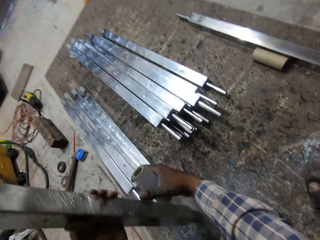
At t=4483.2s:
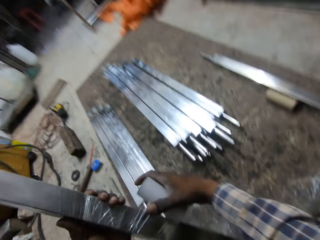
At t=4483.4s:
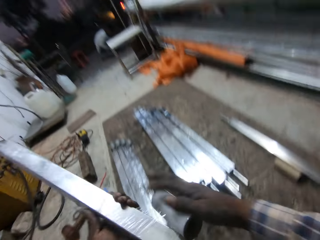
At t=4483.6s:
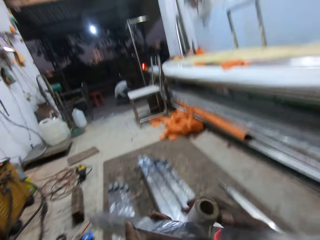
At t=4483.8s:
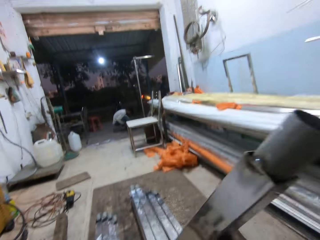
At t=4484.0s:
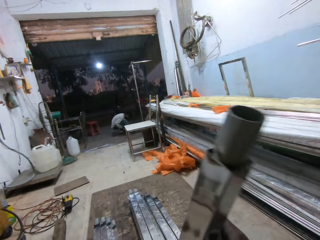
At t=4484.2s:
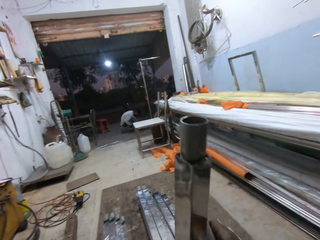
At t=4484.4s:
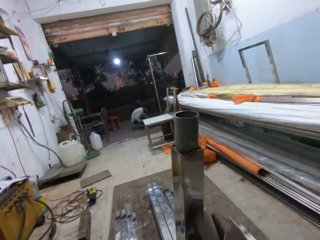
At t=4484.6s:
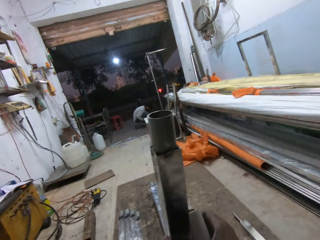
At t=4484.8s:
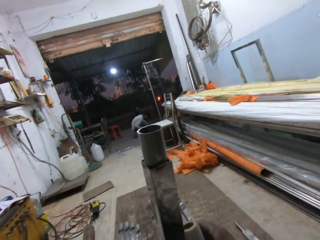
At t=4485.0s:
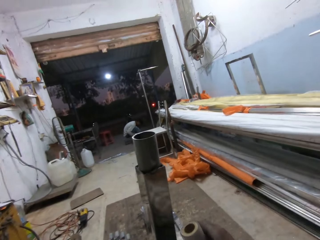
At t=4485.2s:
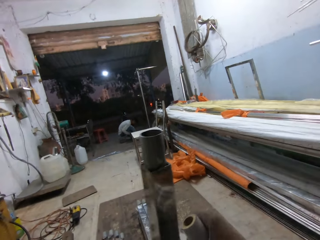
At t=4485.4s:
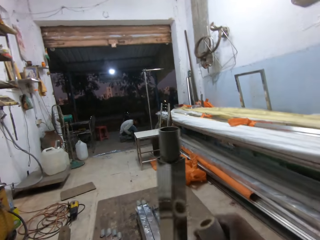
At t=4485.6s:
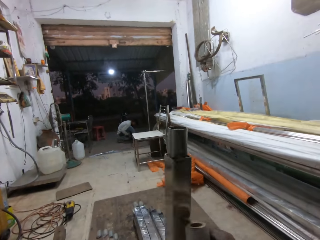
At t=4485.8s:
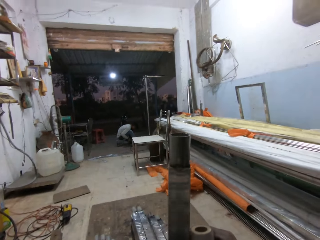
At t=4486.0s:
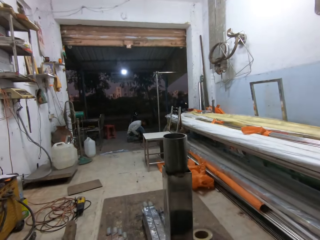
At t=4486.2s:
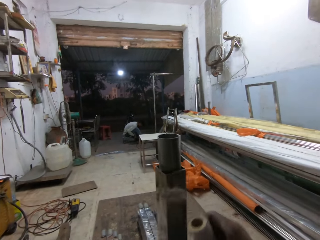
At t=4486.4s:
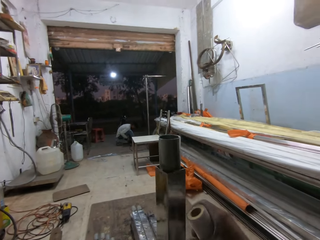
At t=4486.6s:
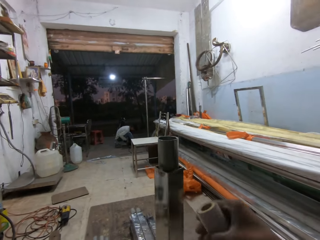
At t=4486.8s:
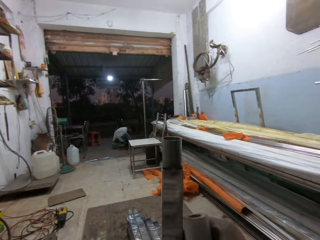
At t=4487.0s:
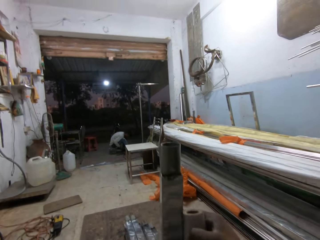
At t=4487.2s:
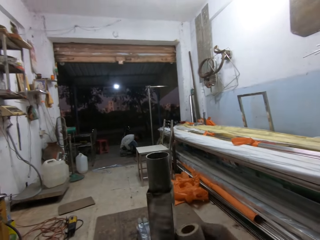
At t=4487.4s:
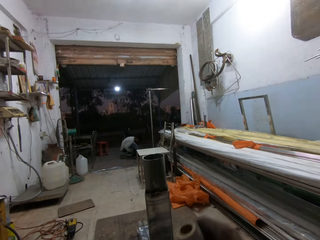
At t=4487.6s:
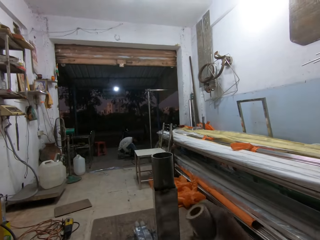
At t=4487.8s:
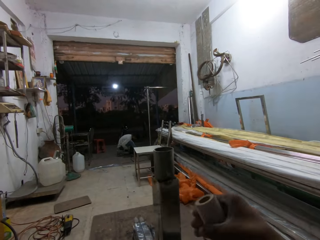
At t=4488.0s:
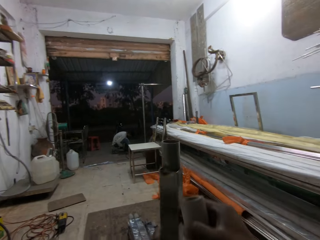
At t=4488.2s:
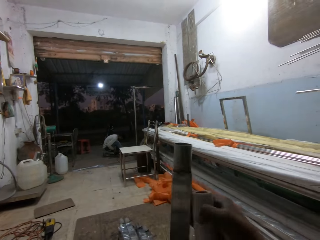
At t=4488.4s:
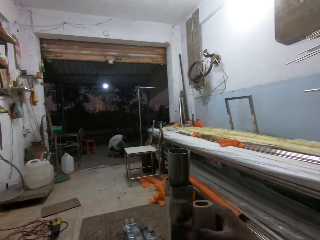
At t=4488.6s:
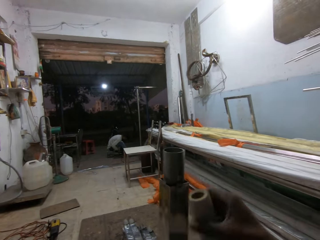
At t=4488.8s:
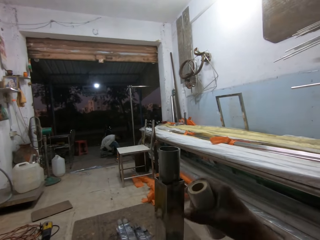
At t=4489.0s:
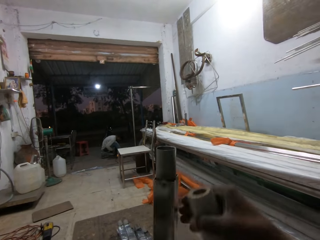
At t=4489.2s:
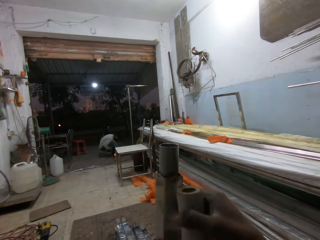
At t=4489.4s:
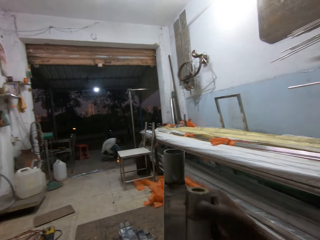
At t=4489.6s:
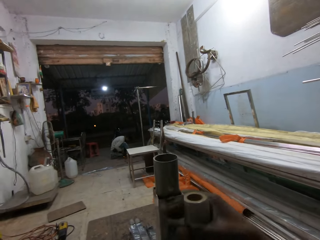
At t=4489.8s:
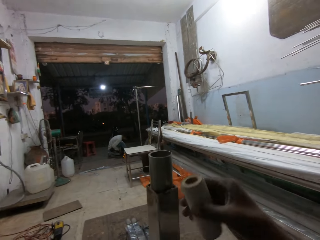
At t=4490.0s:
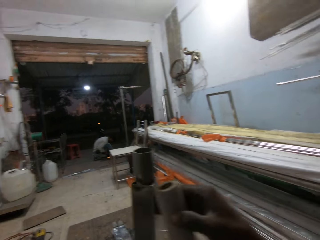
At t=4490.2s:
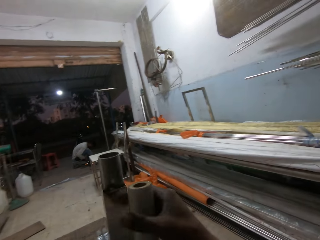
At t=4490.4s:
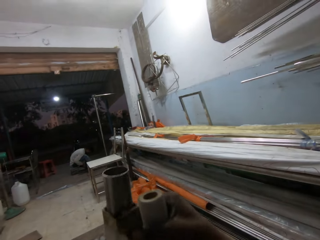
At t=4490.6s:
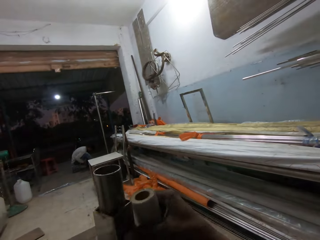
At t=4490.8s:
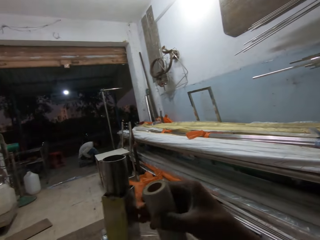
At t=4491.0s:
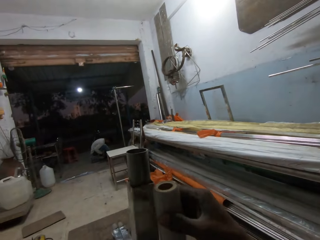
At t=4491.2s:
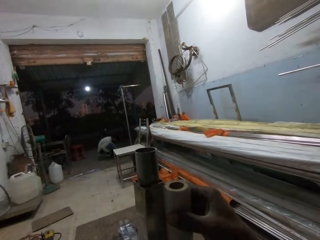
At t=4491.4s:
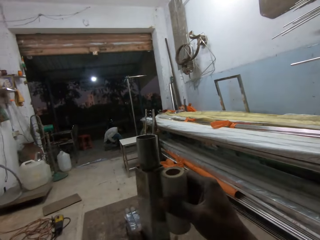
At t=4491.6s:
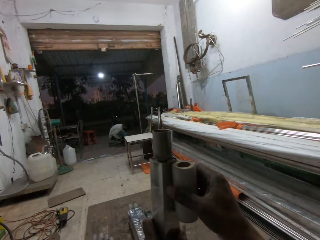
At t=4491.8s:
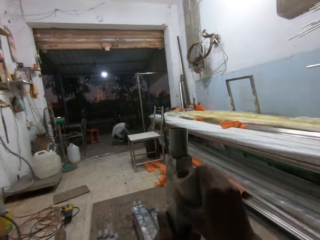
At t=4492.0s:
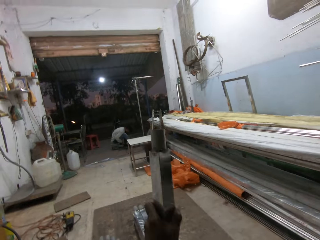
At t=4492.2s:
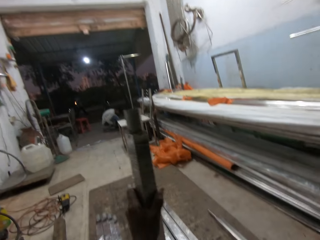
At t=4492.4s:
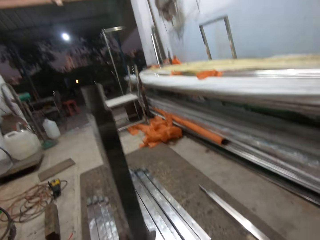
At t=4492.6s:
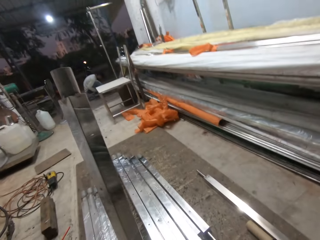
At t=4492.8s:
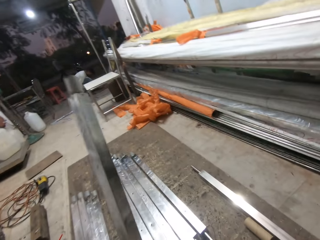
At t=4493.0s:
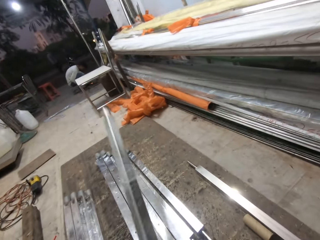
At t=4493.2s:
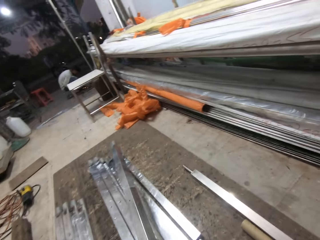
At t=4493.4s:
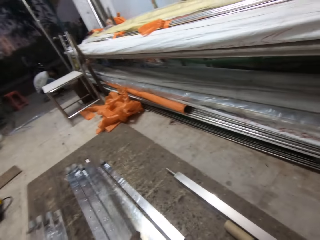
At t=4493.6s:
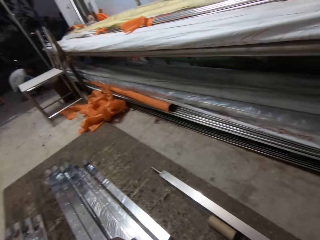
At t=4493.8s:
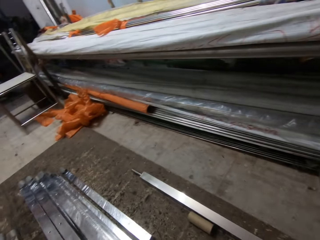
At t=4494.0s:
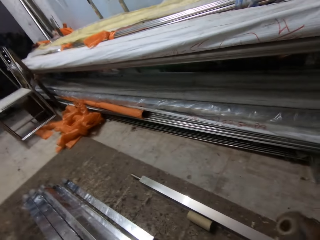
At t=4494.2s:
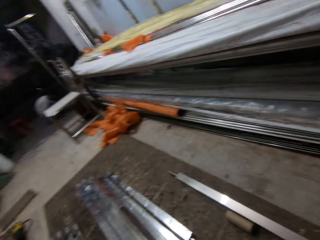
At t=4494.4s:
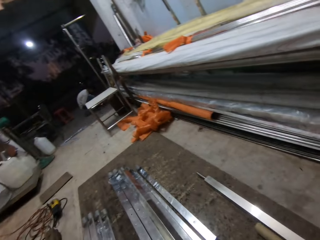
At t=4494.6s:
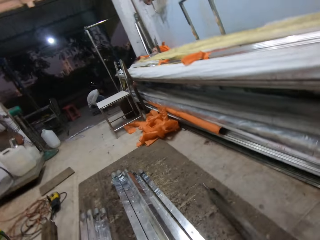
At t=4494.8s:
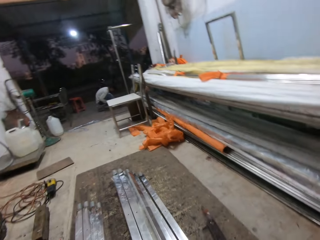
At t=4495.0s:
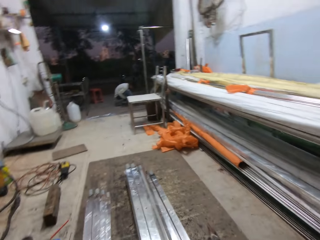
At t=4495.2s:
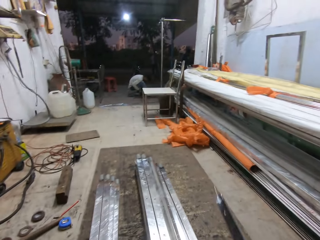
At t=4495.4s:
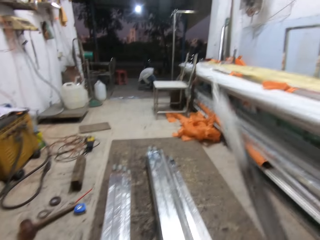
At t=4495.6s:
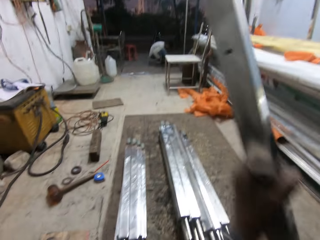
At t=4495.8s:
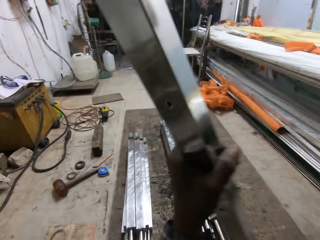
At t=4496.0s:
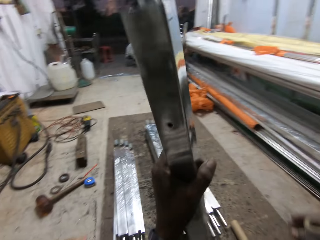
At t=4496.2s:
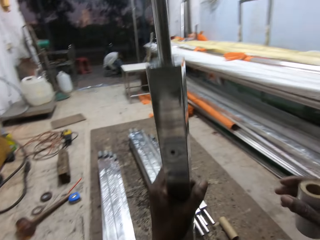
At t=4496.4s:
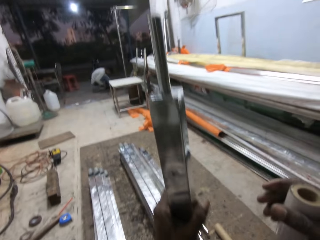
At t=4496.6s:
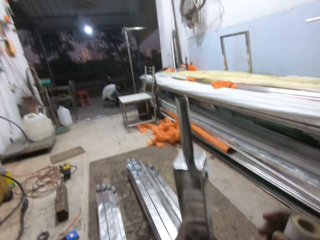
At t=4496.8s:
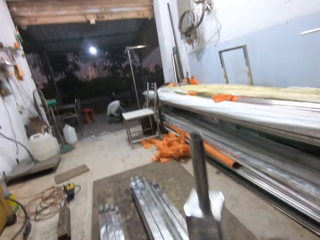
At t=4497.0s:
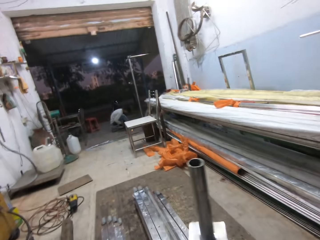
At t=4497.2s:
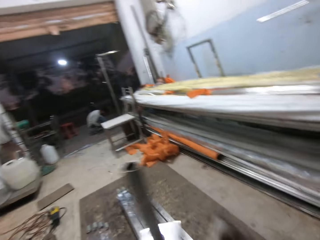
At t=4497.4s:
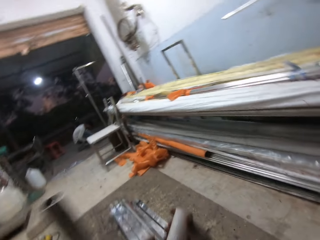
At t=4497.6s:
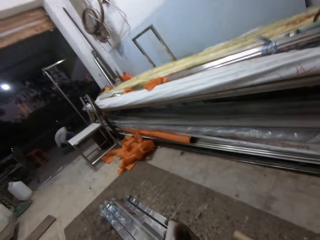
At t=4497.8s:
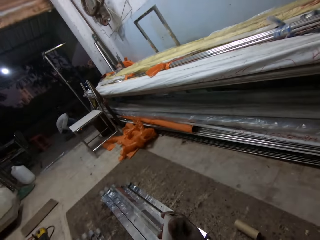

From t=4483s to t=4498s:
The camera wearer turns the metal pipe around with both hands. He wraps the metal pipe with the wrapping plastic in his right hand. He cuts the wrapping plastic from the metal pipe with his right hand. He drops the metal pipe on the metal pipes with his left hand. He picks a metal pipe from the floor with his left hand.

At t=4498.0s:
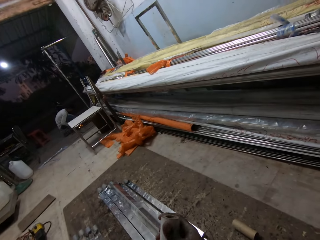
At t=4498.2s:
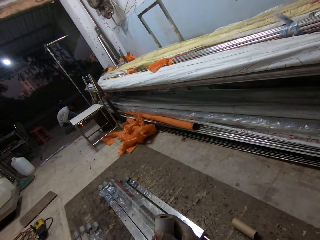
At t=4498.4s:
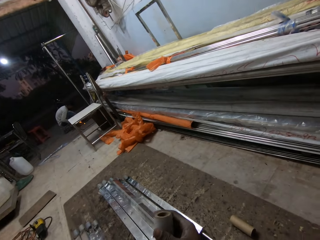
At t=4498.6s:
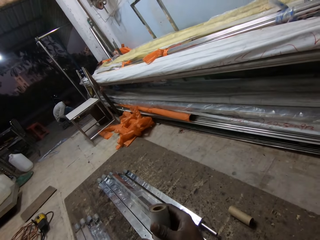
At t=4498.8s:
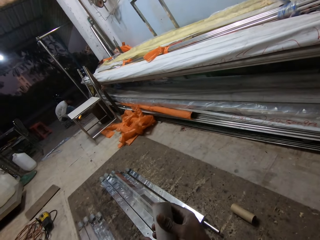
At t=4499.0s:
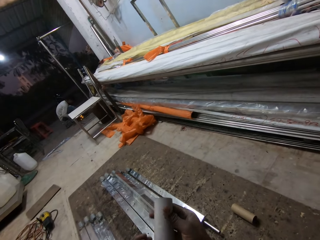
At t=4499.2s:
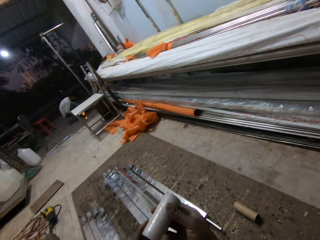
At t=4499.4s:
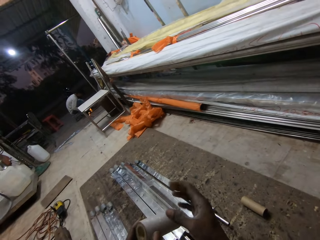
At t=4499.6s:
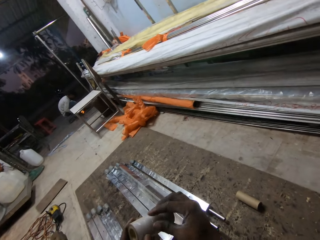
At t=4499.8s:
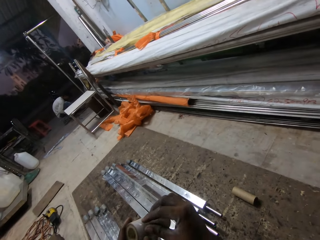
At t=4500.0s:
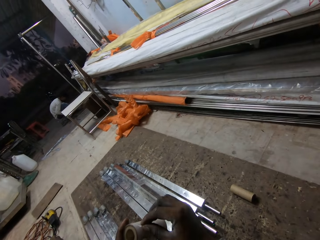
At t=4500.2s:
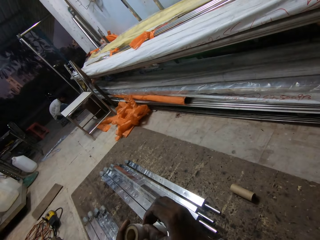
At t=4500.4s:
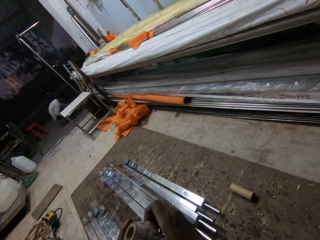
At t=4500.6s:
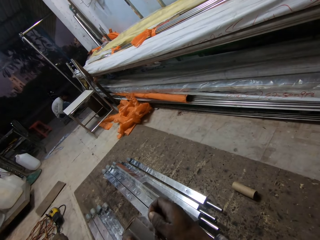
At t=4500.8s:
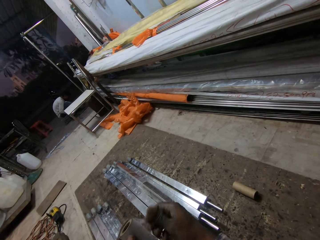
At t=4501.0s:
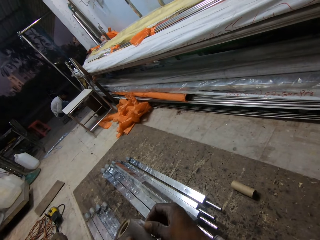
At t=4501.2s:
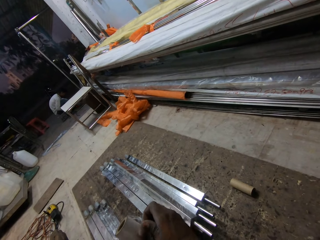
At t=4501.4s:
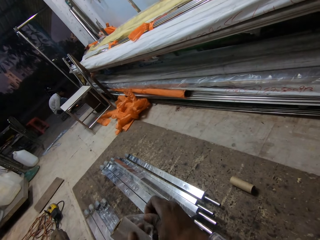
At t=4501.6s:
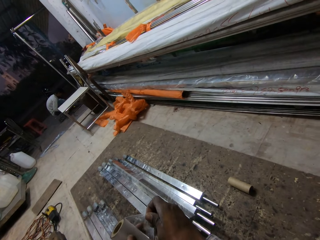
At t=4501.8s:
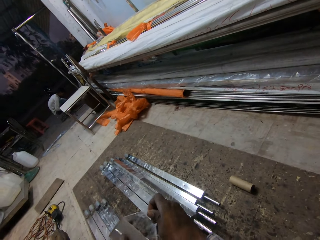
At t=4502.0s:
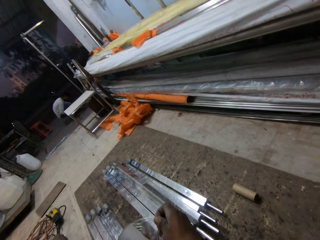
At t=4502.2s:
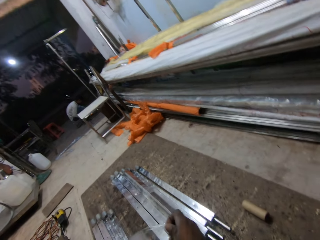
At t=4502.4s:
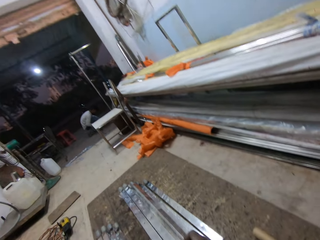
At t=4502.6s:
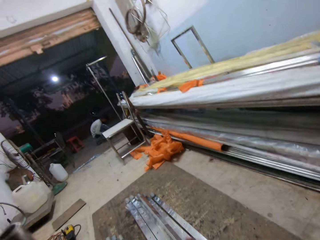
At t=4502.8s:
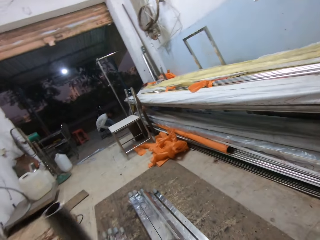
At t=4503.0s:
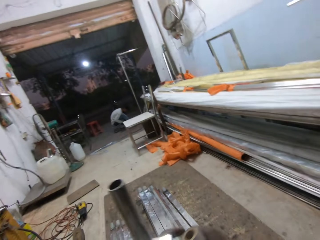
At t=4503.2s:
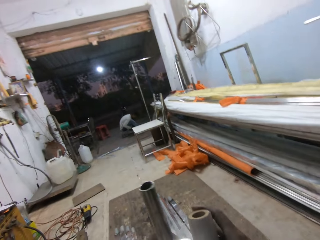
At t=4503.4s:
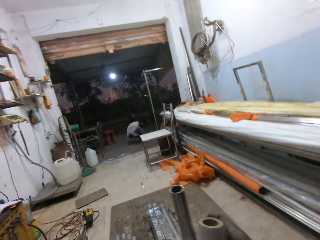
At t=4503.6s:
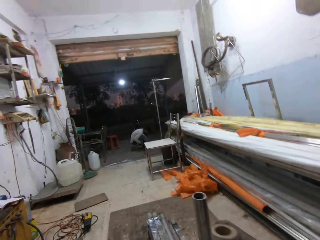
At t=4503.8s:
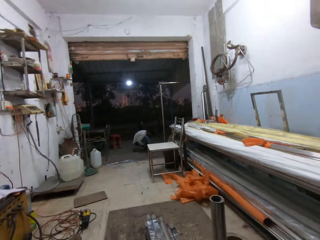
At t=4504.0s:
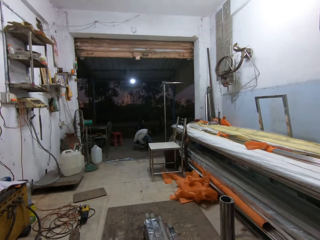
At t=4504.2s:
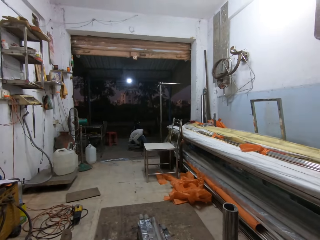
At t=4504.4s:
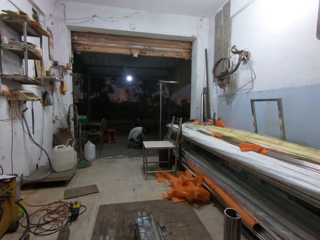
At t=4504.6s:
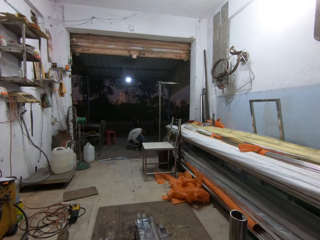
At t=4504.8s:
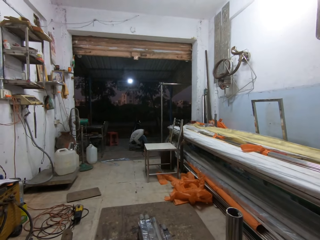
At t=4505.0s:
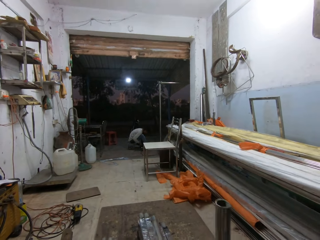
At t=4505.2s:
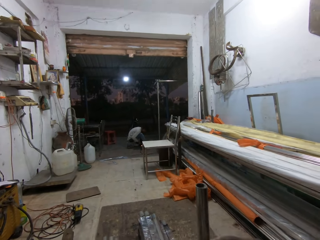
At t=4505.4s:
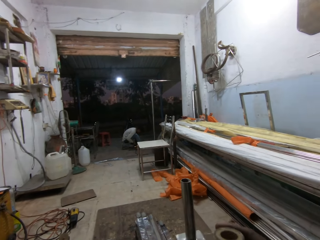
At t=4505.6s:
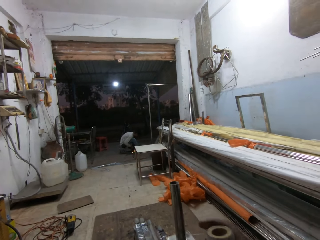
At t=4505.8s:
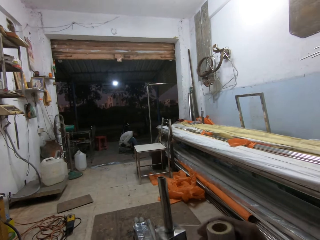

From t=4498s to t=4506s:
The camera wearer opens the wrapping plastic on the wrapping plastic roll with both hands. He stands the metal pipe with his left hand. He wraps the metal pipe with the wrapping plastic in his right hand. He unfolds the sellotape.
